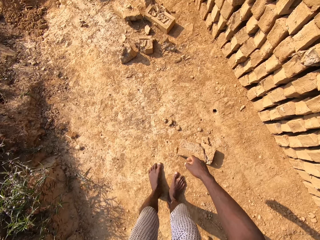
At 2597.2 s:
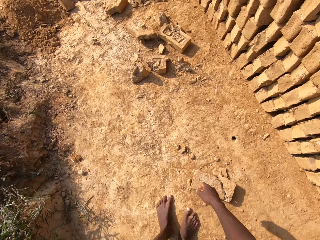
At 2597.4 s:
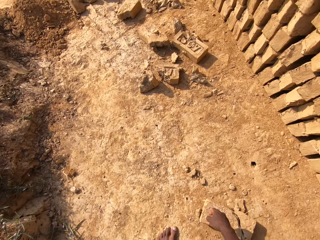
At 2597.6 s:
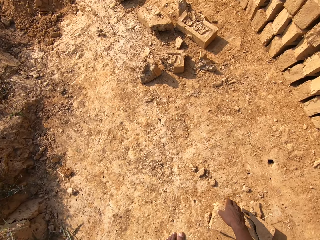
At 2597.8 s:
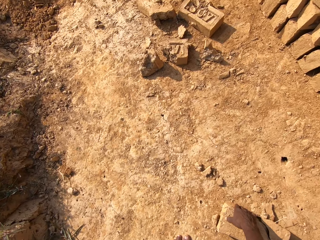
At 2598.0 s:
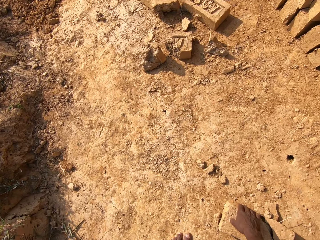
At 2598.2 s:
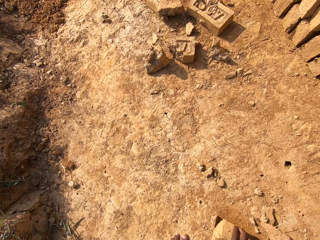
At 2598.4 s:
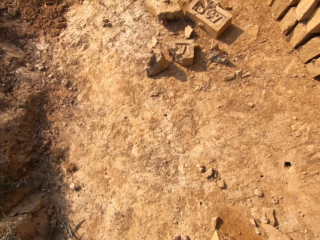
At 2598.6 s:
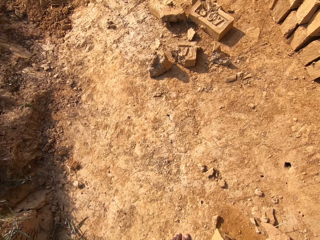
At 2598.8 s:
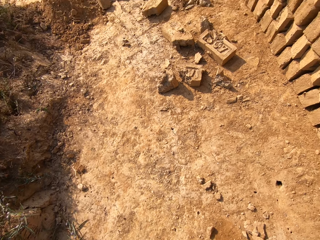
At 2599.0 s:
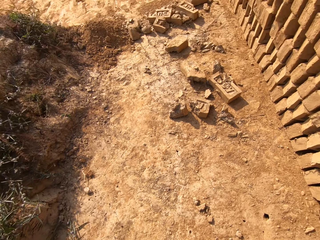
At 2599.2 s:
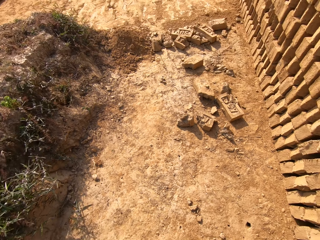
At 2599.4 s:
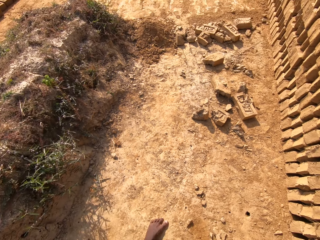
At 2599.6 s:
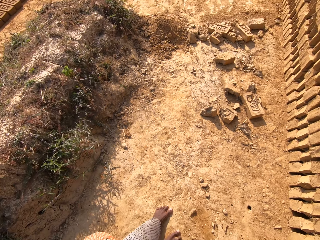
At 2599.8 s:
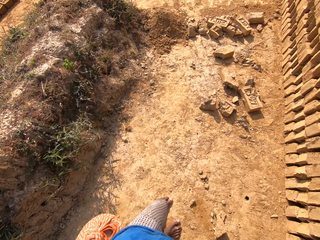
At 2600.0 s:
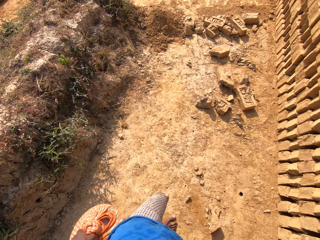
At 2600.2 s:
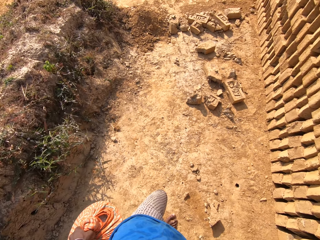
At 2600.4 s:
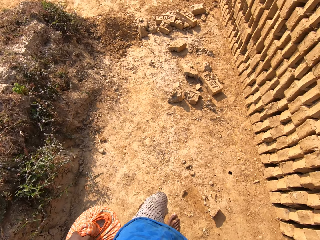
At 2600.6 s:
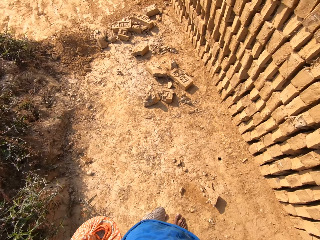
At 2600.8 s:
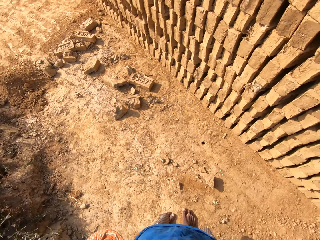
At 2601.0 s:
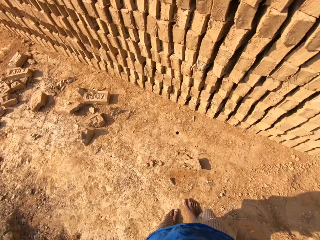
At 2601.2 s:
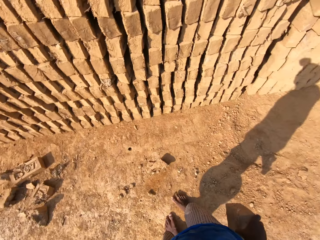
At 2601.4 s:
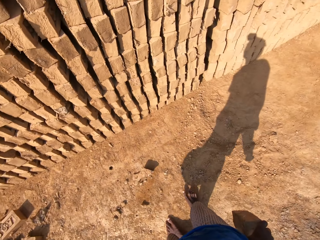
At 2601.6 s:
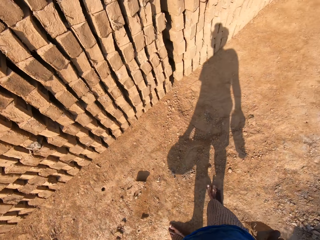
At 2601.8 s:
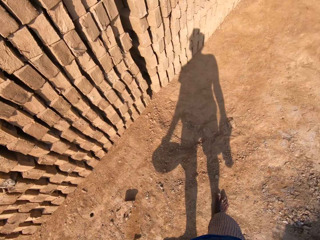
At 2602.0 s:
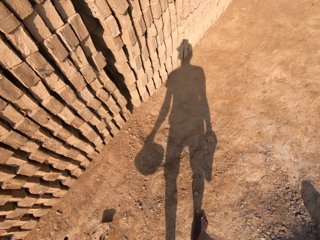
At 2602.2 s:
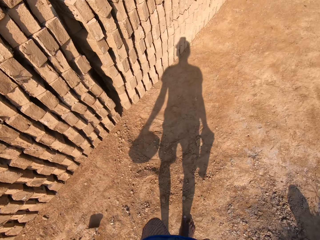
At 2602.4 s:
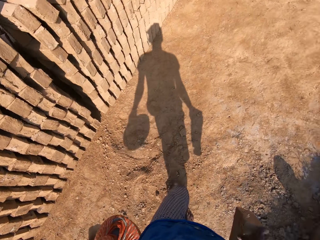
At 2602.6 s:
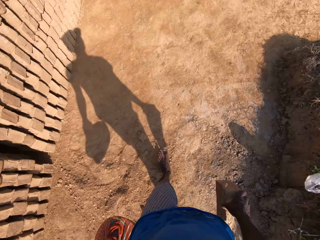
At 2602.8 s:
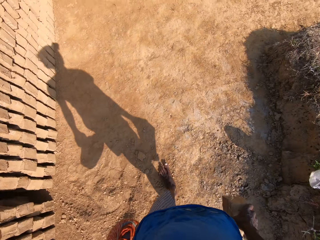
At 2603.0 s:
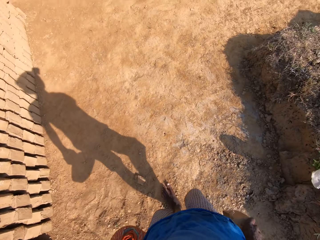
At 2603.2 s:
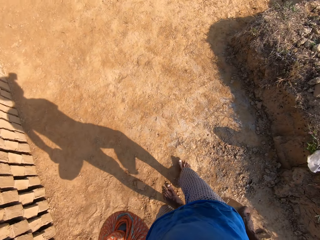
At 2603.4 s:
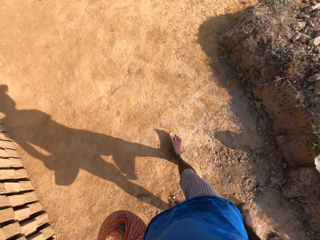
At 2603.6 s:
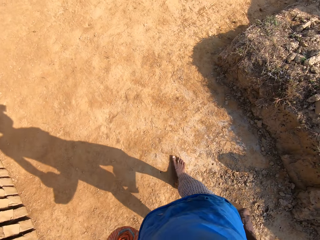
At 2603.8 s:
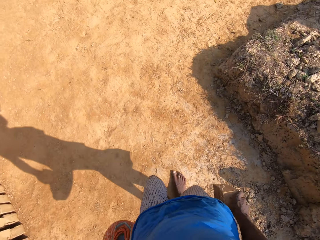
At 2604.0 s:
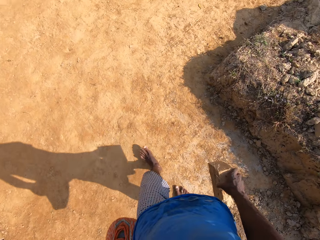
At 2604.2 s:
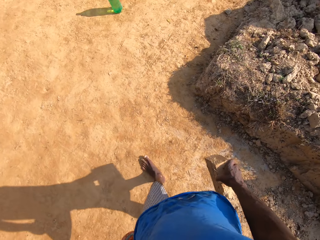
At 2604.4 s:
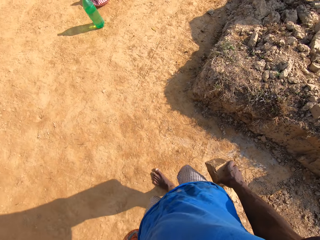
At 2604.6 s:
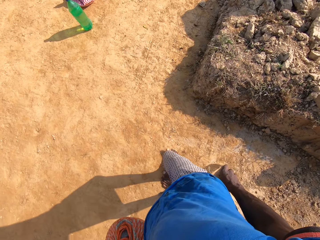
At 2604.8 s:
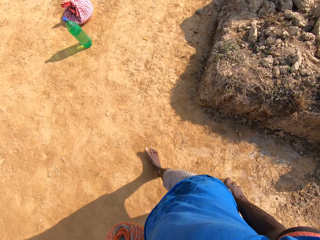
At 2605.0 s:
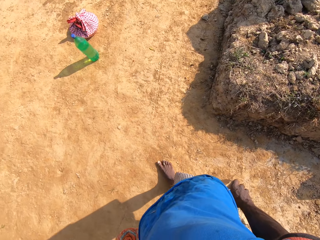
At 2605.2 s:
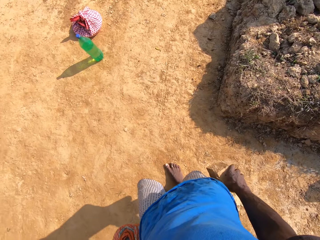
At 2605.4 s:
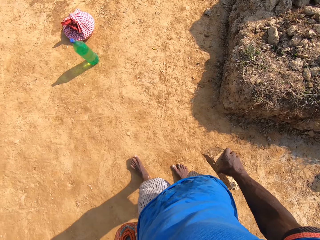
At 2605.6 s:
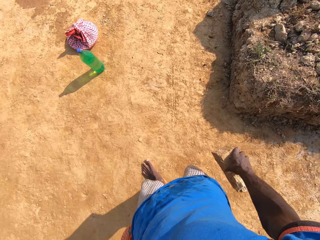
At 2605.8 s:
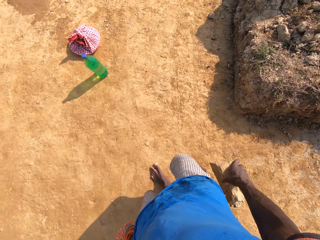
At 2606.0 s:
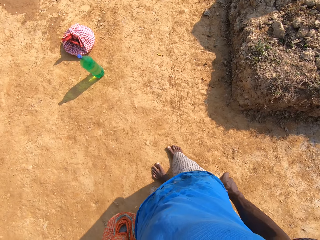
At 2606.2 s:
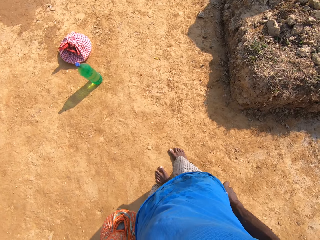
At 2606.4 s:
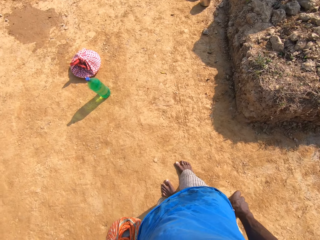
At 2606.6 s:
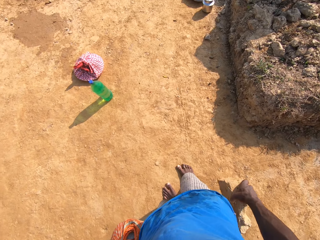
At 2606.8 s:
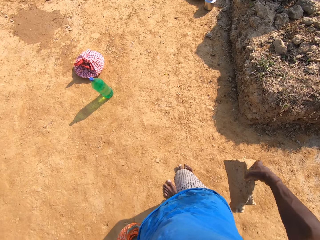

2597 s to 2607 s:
The camera wearer picks up a brick on the ground. They look around. They carry the cloth and walk on the ground.

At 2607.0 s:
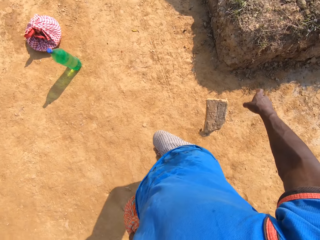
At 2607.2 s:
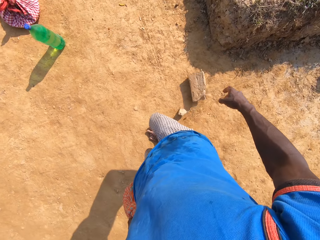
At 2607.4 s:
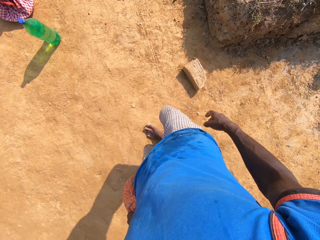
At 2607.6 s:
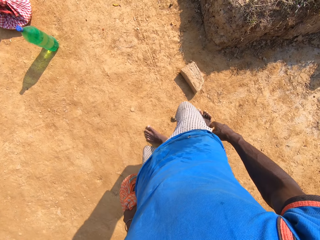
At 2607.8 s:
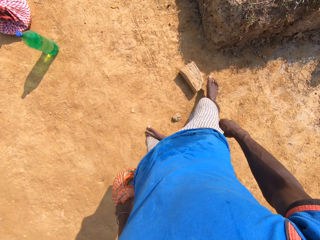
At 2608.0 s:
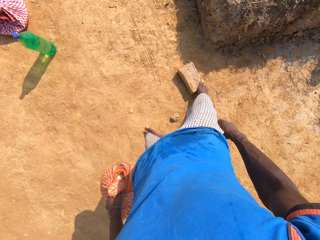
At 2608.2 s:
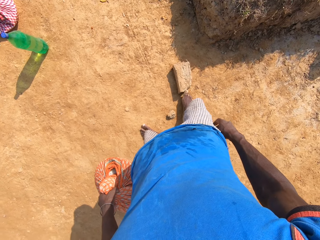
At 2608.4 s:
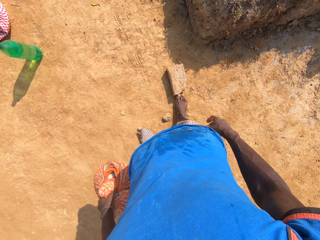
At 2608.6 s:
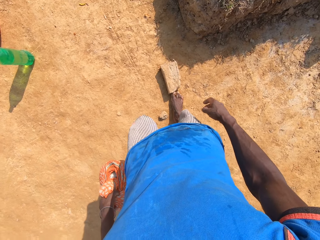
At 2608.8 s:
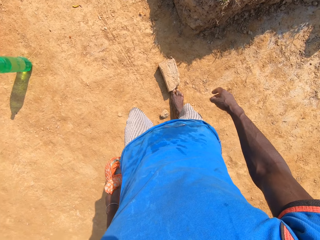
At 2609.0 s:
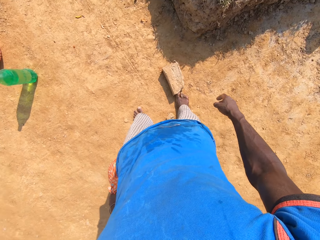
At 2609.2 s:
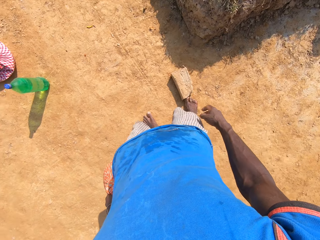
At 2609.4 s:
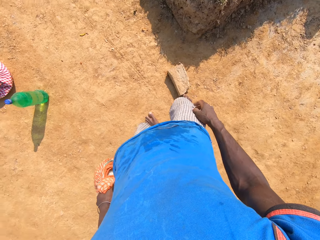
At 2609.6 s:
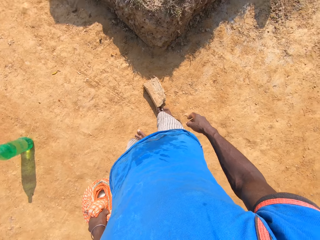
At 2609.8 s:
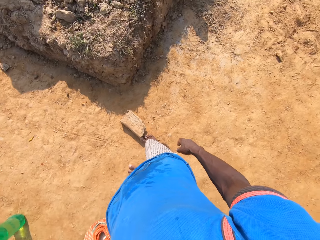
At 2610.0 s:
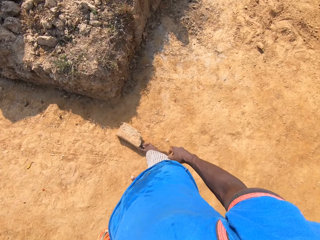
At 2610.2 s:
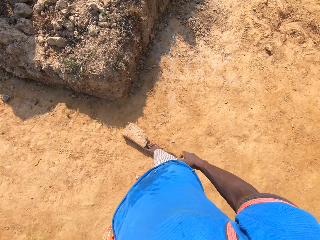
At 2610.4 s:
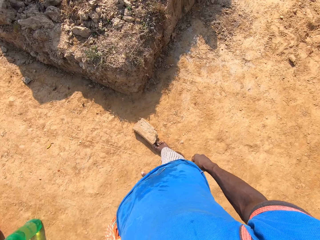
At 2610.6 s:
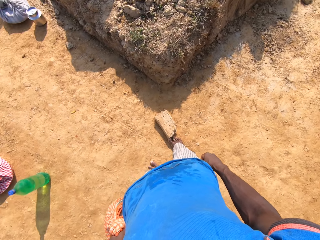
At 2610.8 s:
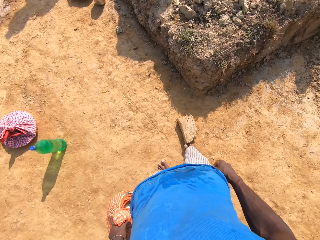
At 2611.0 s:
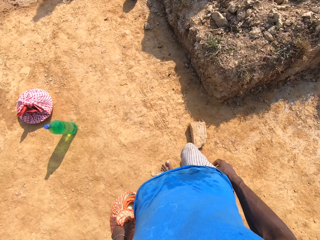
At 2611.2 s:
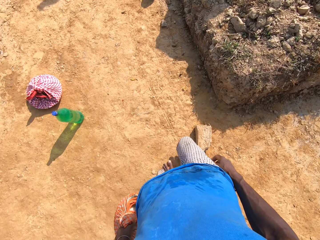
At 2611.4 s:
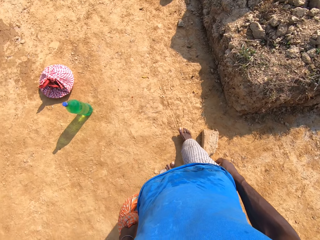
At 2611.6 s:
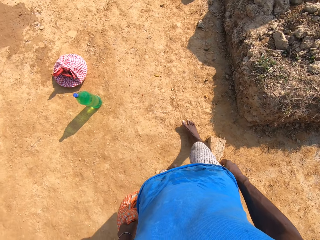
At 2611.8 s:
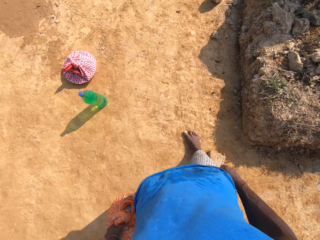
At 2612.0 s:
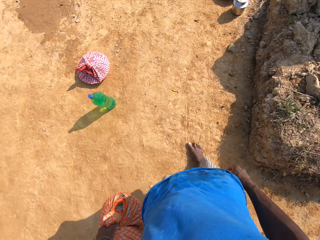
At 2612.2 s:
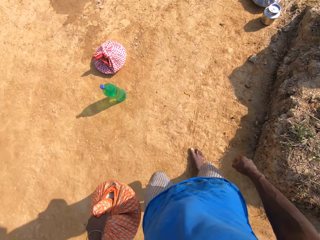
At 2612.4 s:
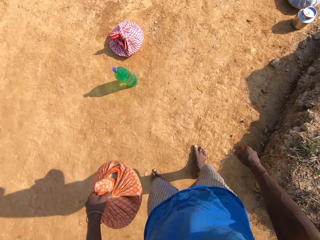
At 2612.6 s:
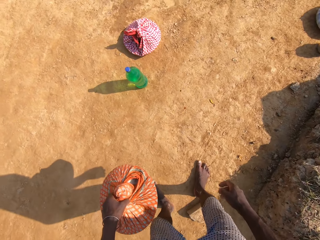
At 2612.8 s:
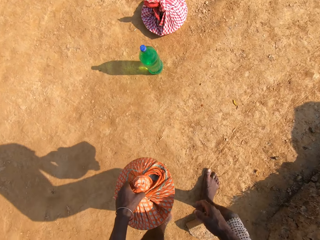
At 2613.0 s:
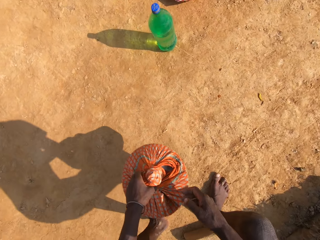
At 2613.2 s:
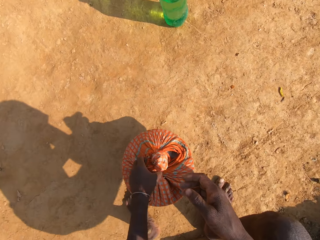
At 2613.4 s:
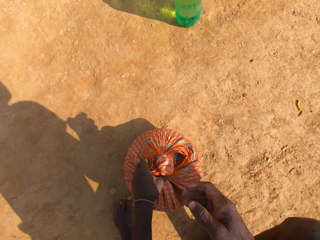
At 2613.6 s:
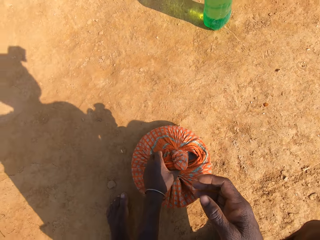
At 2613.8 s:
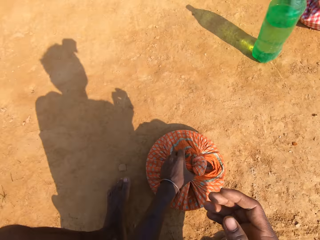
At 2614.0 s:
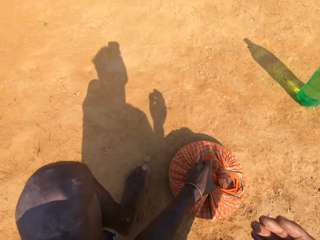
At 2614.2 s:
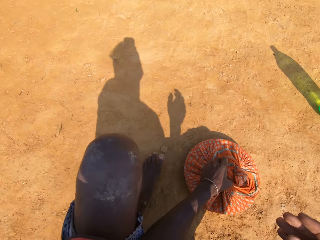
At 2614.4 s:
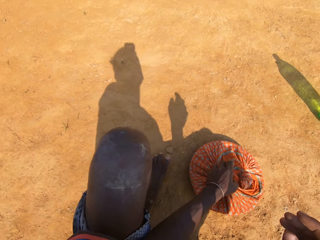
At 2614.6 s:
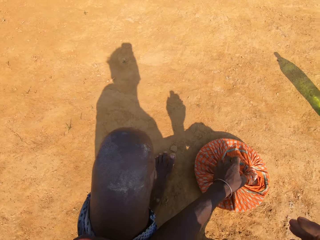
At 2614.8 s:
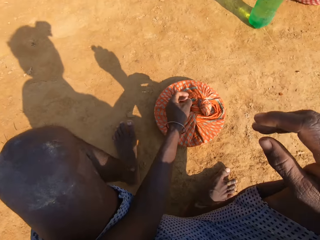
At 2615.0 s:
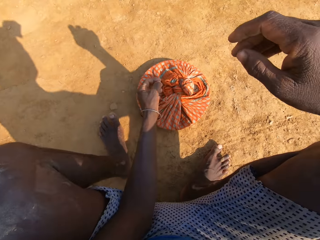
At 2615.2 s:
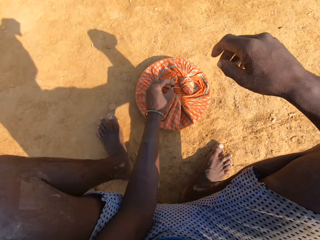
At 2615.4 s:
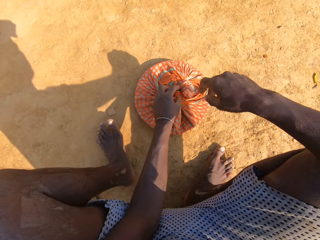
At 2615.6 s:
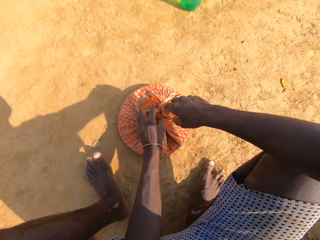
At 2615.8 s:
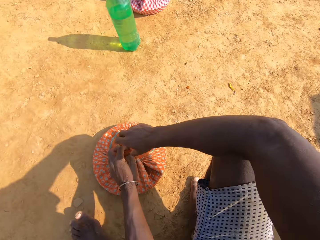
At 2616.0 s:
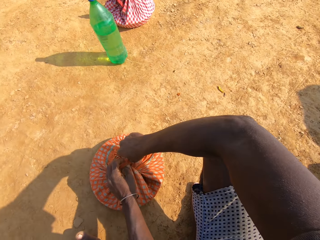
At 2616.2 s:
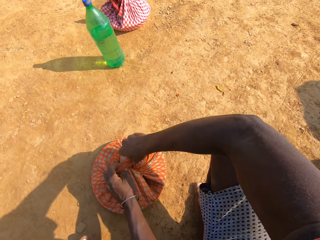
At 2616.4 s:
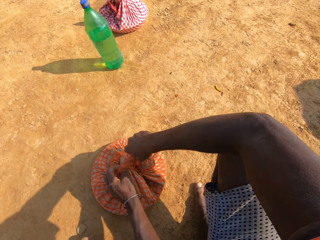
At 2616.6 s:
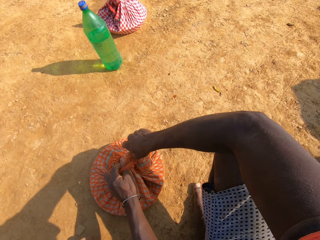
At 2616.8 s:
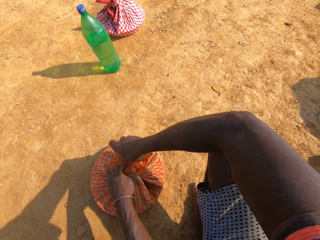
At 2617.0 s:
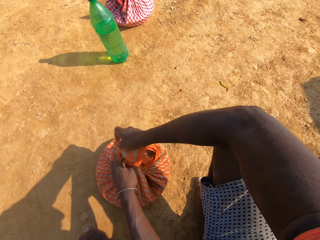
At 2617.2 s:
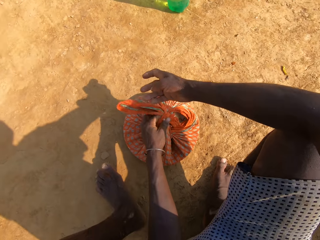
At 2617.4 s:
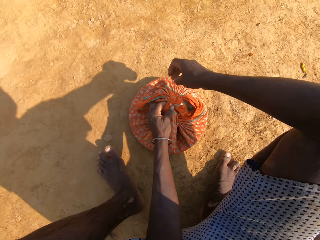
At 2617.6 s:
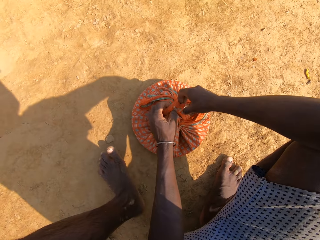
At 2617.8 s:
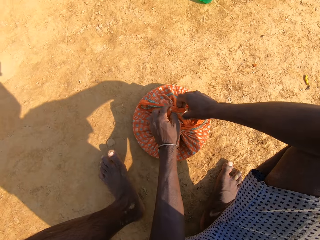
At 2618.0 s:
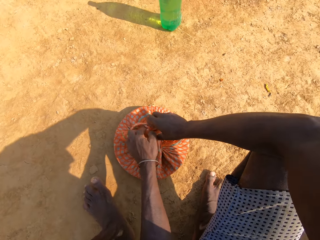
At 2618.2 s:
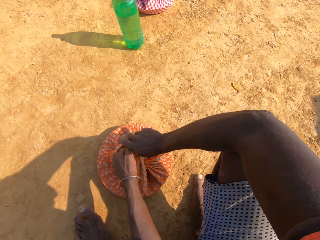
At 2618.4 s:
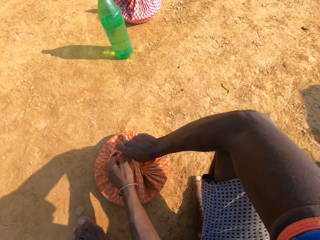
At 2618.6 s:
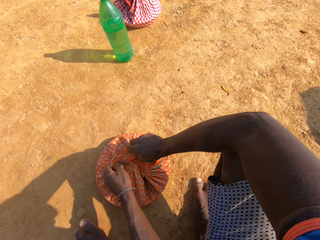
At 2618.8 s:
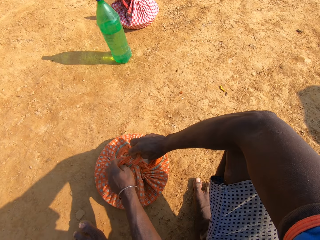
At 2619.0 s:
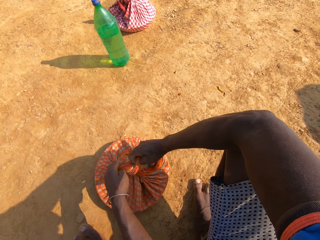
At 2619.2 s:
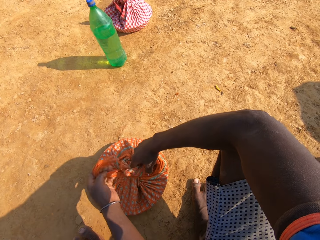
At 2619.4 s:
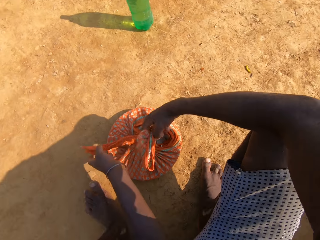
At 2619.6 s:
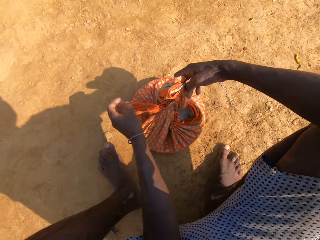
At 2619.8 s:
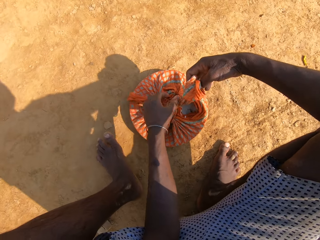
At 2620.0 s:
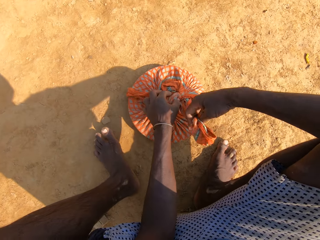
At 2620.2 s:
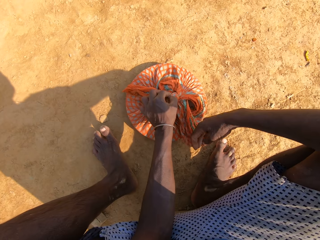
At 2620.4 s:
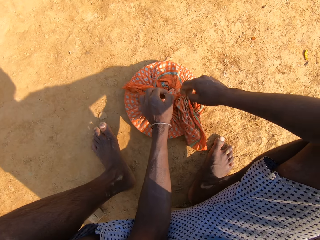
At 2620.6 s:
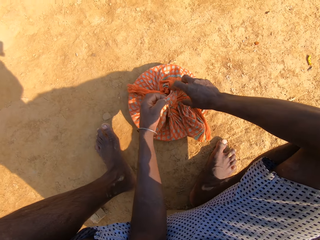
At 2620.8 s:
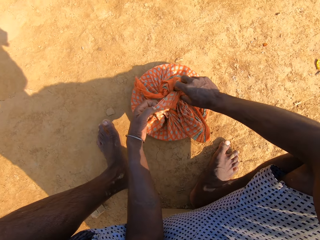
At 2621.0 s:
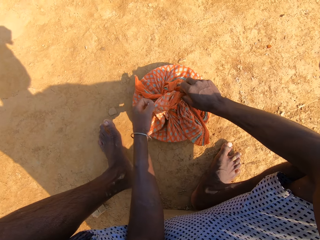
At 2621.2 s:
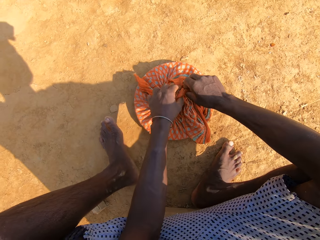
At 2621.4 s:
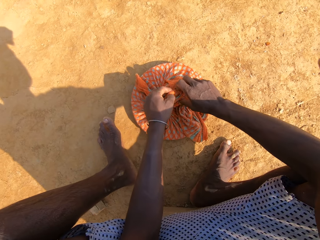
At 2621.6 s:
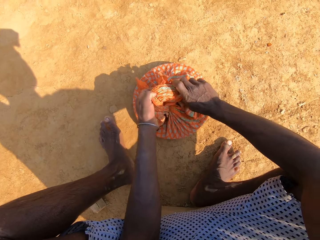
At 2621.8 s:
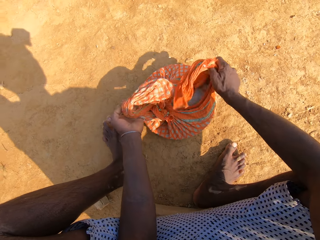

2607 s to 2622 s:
The camera wearer looks around. They throw the brick on the ground. They align a brick using the right leg. They look around. They converse with the person. They sit on the brick. They hold the cloth. They put the cloth wrap on the ground. They untie the cloth wrap. They unfold the cloth. They converse with the person. They unfold the cloth.
